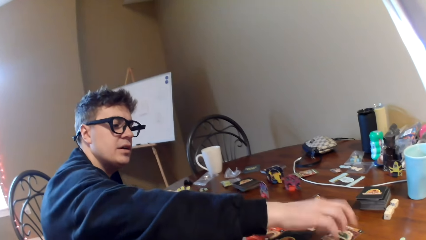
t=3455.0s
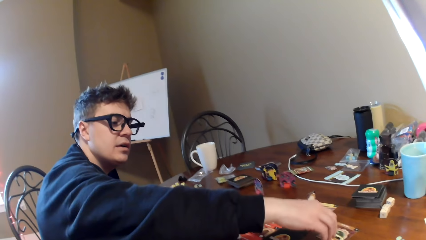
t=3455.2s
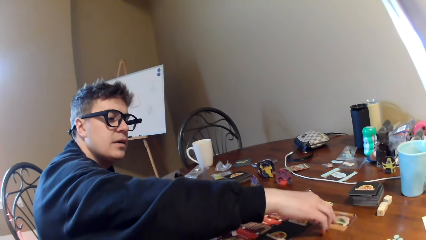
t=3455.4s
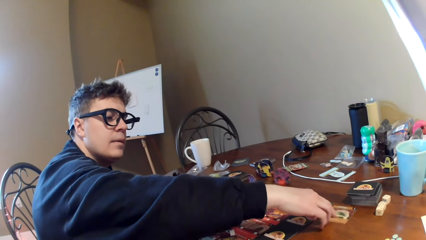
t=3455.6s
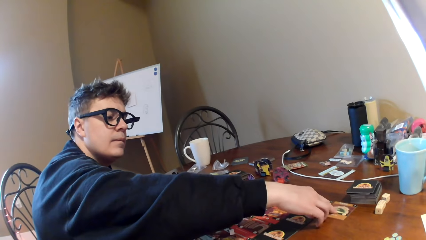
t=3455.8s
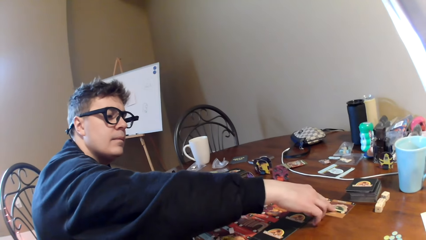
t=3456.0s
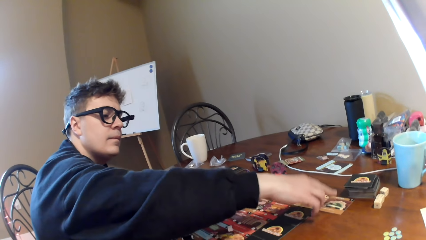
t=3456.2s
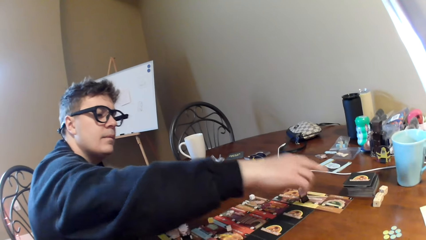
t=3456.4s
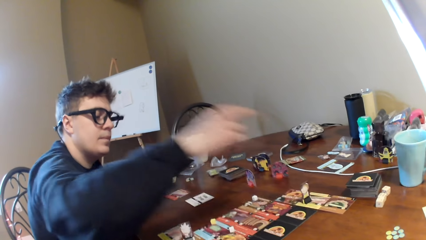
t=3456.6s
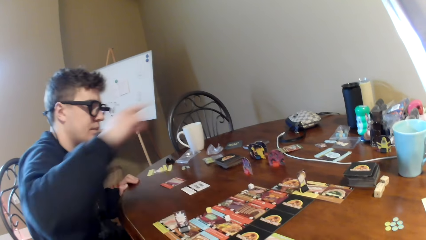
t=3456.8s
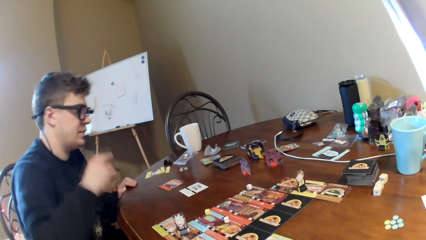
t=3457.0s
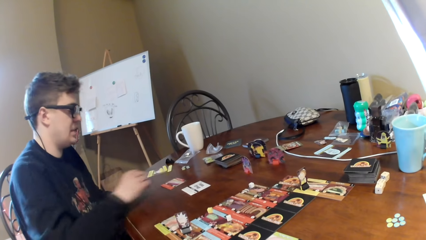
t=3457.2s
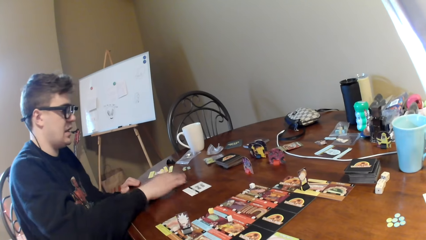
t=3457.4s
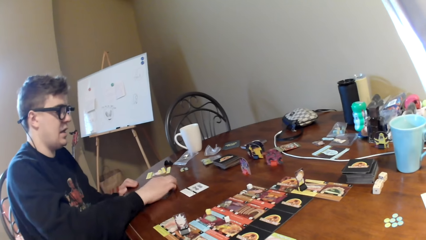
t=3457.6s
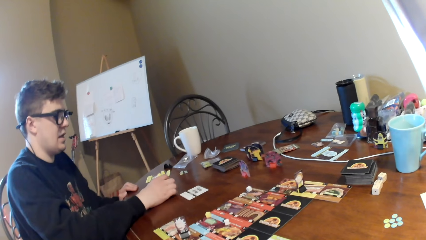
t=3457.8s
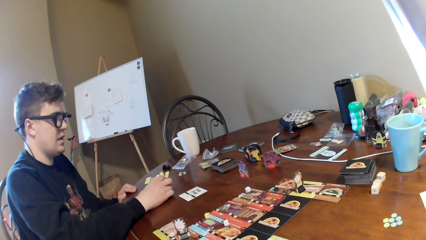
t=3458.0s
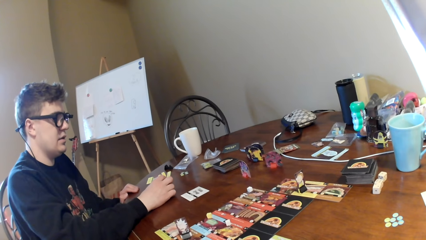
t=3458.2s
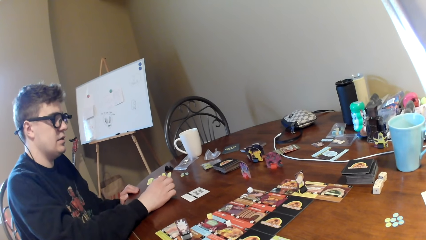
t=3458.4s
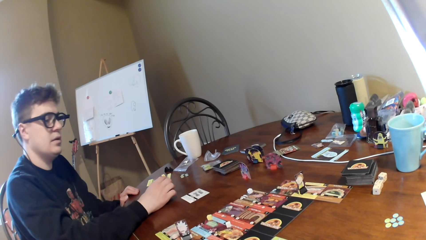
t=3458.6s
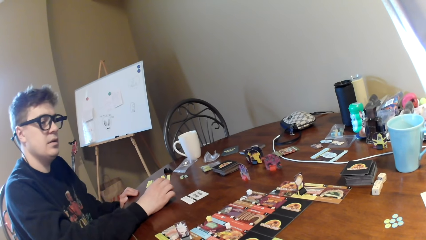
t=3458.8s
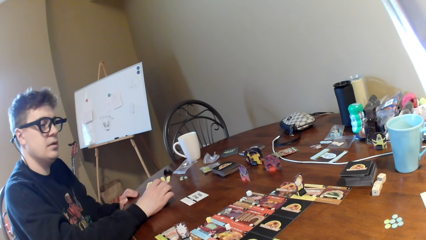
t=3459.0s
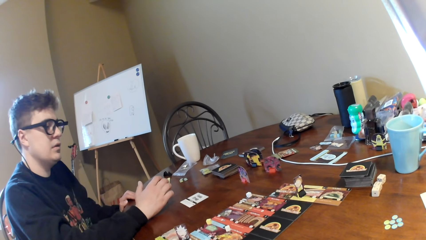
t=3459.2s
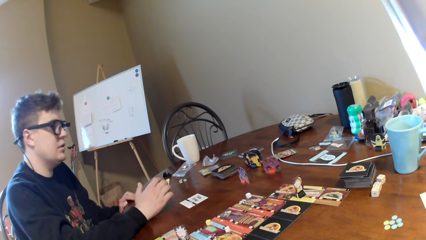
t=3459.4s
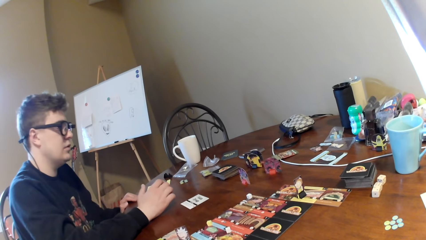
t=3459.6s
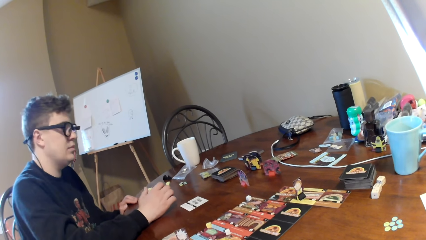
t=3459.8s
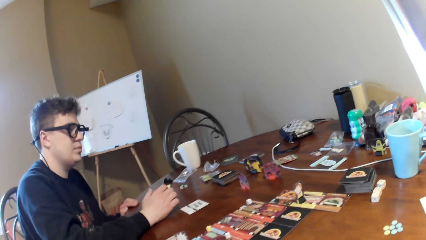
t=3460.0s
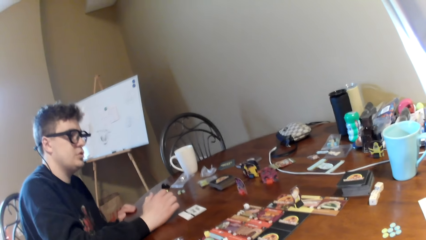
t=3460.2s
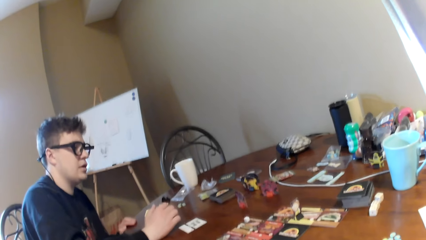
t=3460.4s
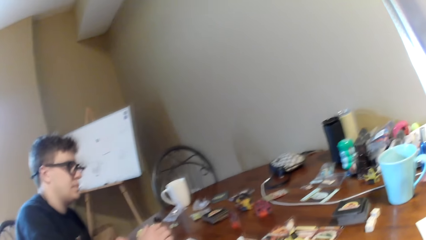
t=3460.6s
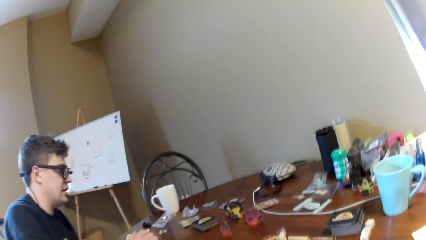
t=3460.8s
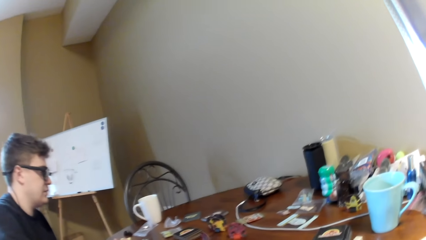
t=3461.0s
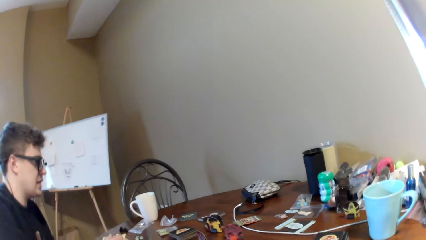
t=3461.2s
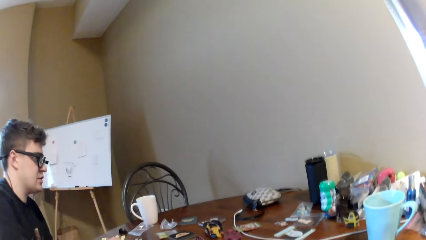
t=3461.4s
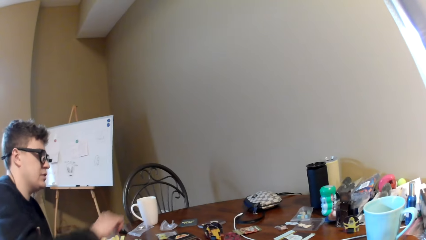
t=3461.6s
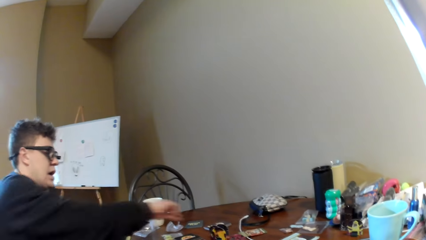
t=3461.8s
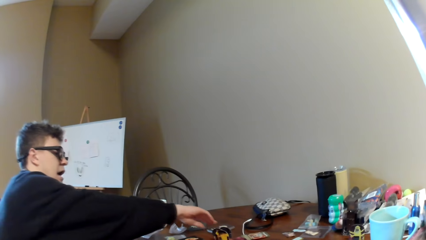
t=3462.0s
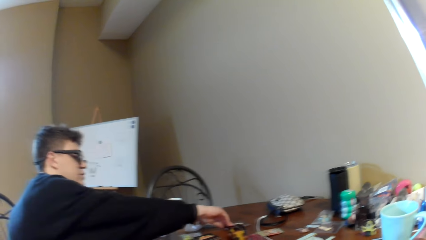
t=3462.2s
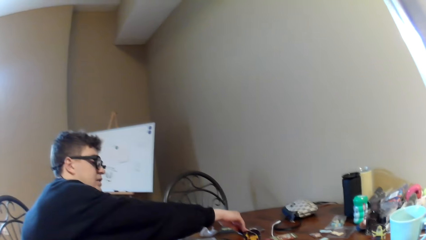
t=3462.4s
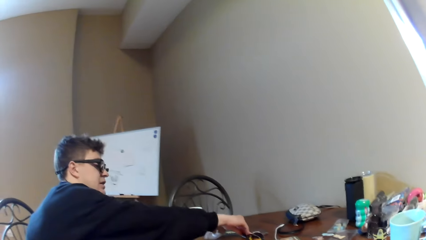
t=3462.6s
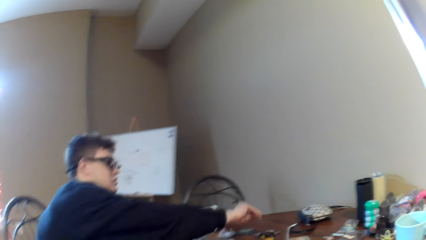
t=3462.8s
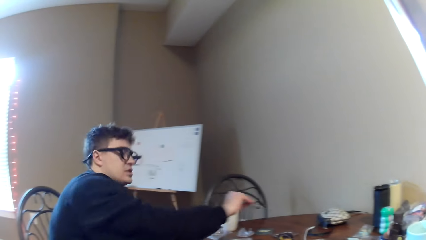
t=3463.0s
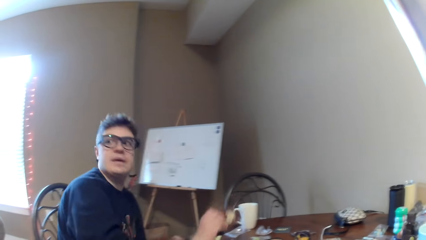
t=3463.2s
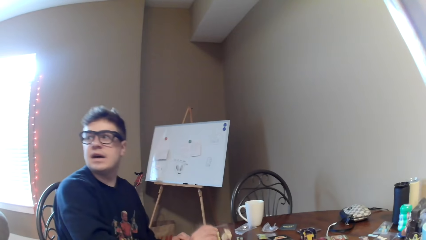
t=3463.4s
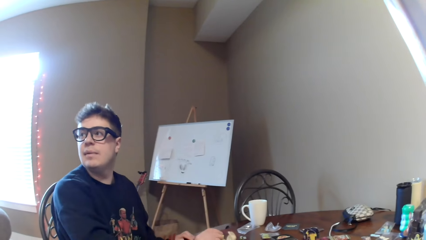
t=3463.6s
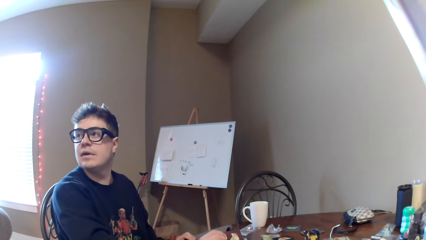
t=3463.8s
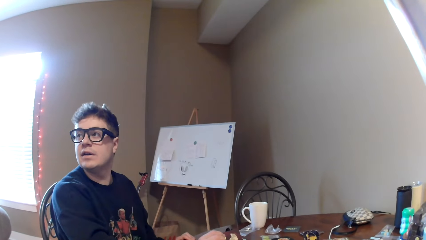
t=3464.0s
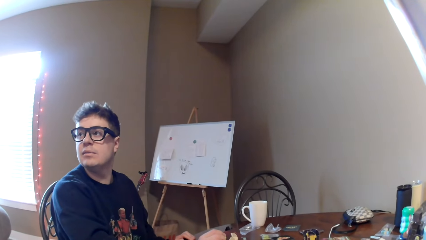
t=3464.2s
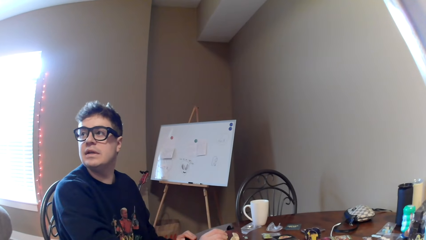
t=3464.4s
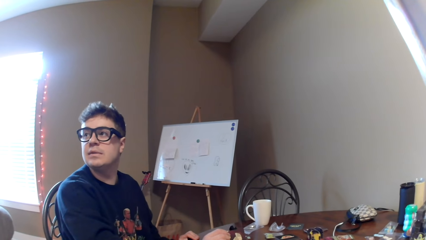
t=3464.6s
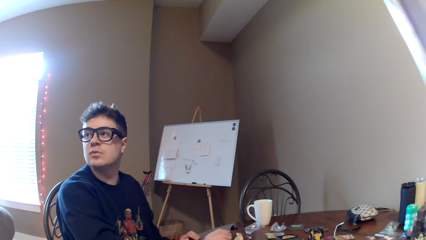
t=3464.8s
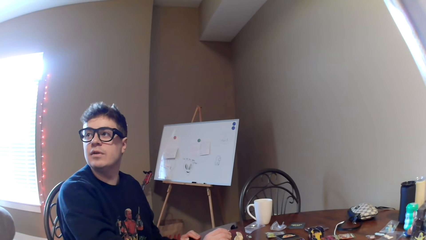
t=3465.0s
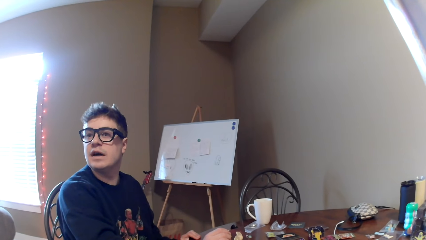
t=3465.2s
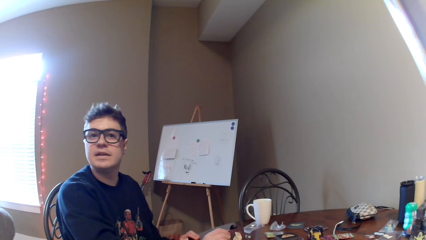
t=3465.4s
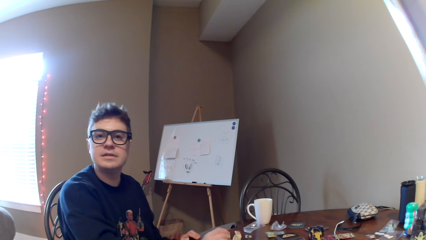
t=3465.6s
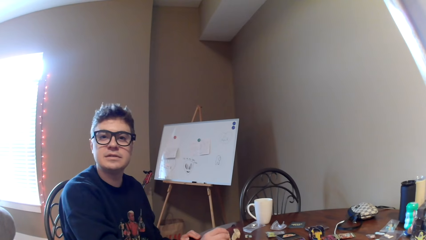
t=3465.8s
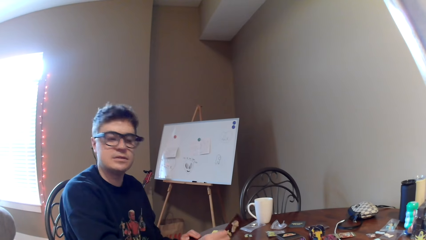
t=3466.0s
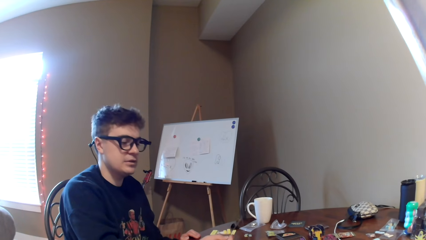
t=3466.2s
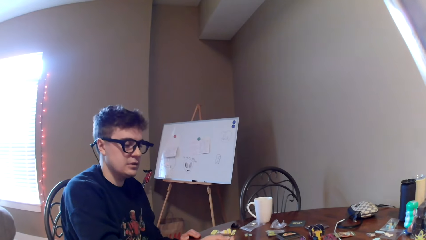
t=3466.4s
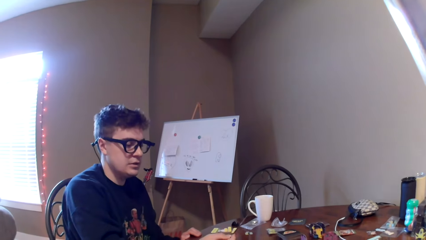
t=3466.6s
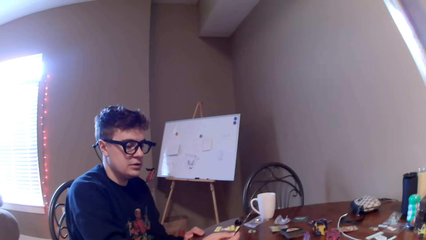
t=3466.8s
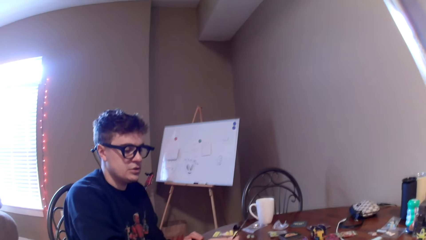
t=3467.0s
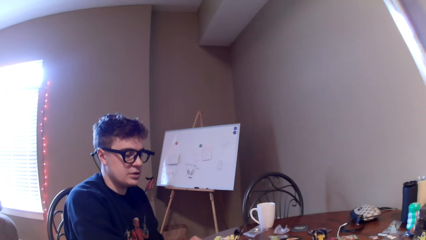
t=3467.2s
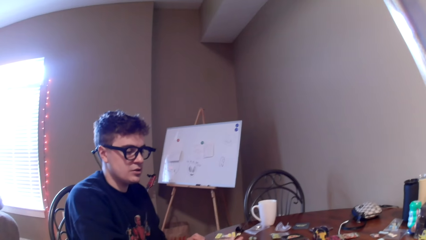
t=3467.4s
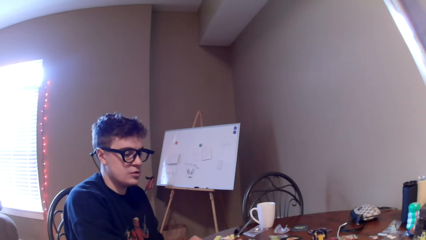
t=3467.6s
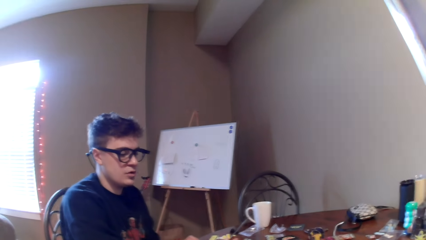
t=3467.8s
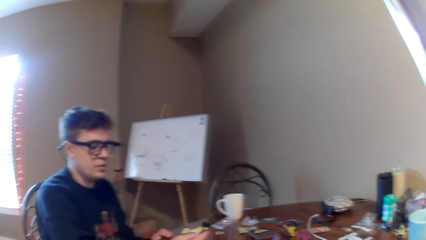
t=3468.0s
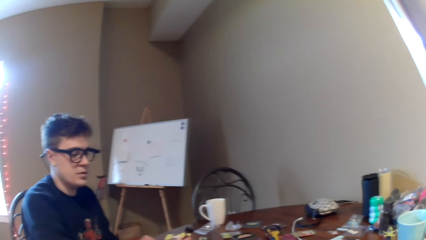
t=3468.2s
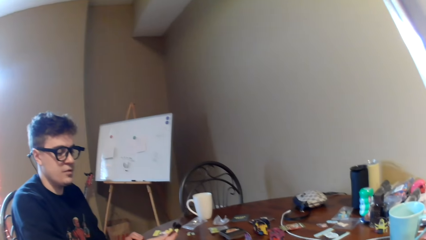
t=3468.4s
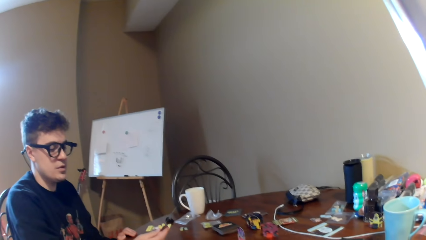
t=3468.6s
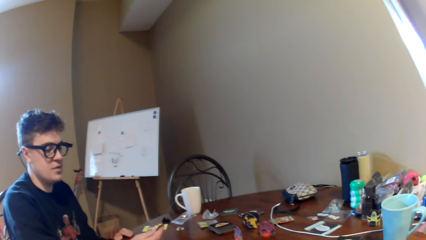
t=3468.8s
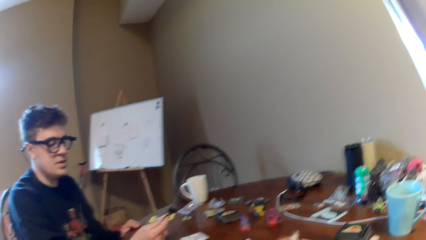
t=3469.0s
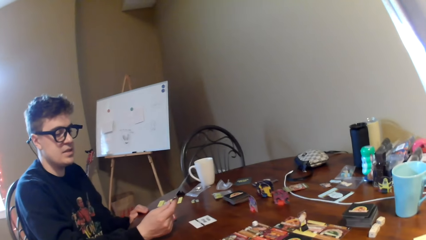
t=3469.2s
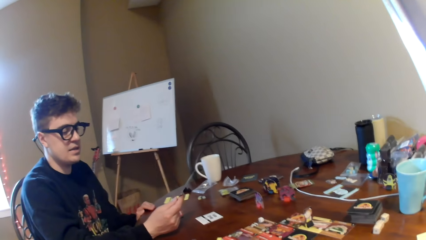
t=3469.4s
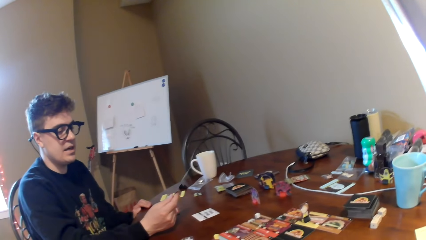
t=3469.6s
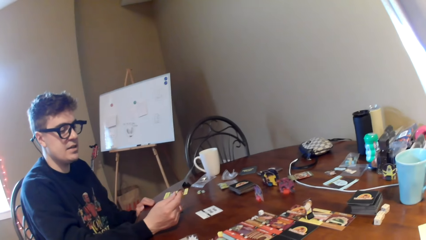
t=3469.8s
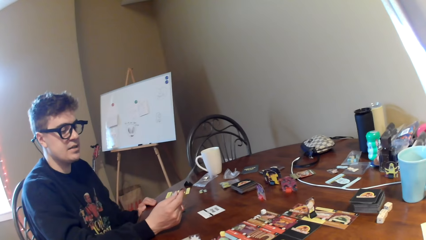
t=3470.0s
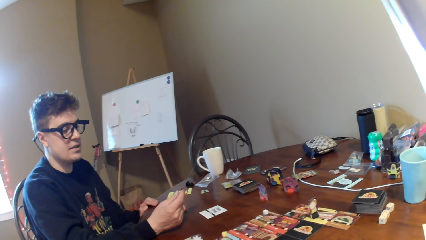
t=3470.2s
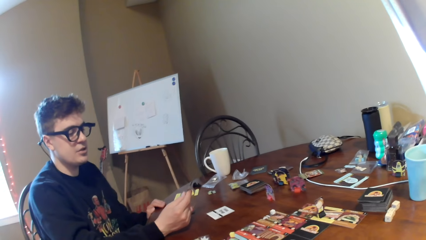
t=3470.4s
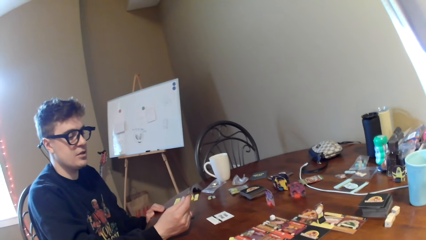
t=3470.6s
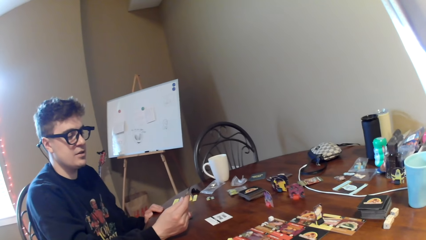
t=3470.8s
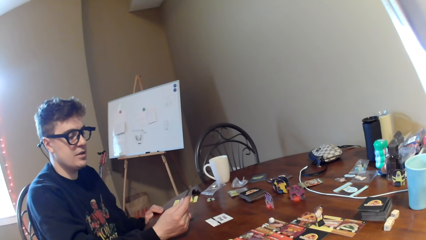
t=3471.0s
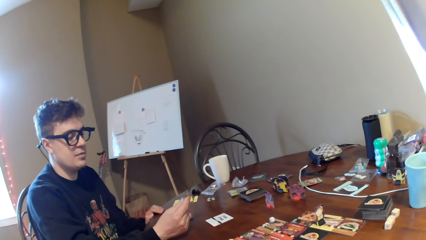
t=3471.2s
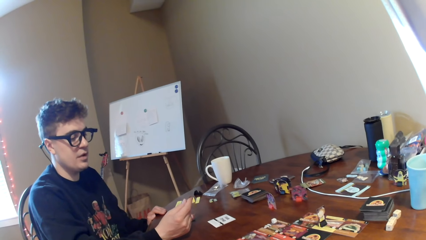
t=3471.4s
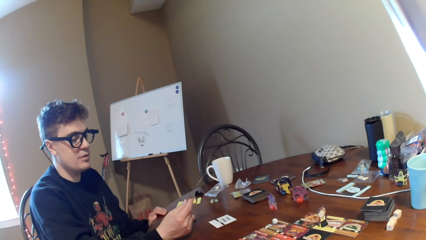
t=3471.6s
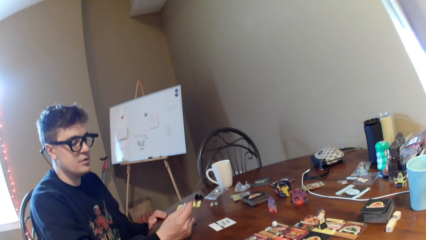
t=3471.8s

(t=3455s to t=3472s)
The man puts a card on the table. The camera wearer puts a card on the table. The man touches a card. The camera wearer looks at the man. The man picks up a card, looks around, and reads the card.
